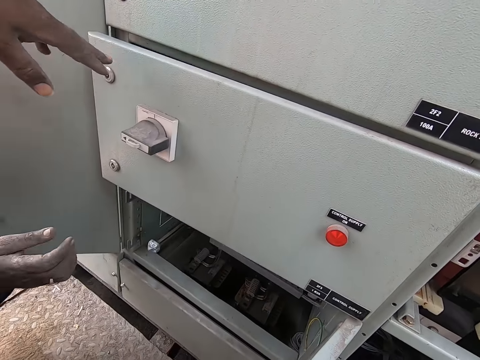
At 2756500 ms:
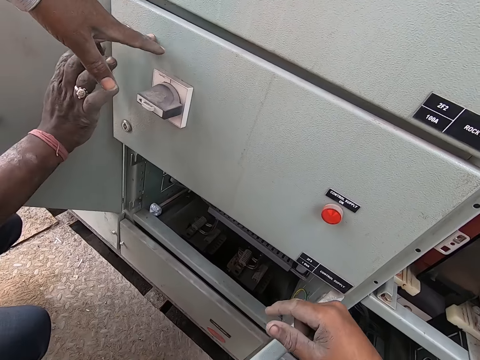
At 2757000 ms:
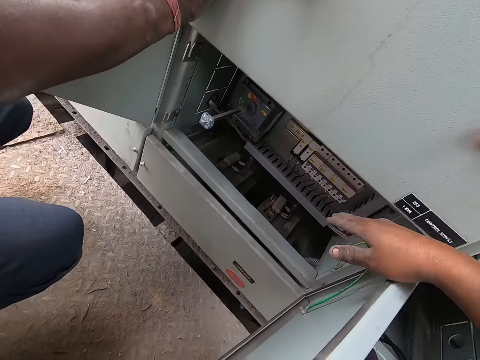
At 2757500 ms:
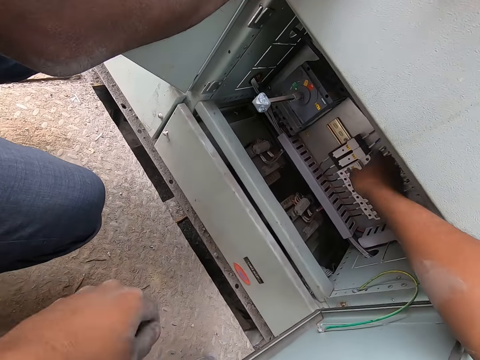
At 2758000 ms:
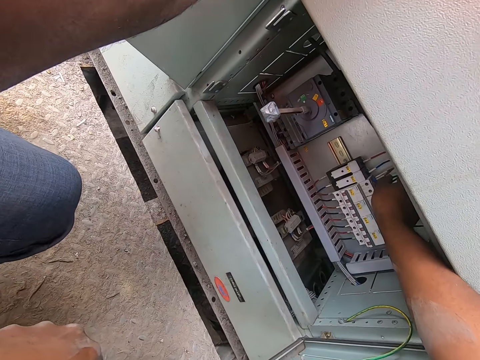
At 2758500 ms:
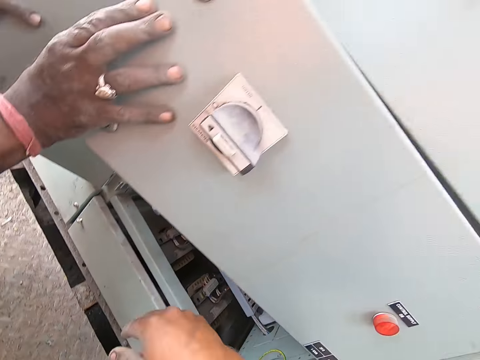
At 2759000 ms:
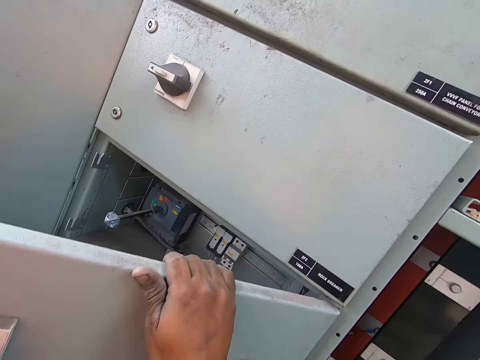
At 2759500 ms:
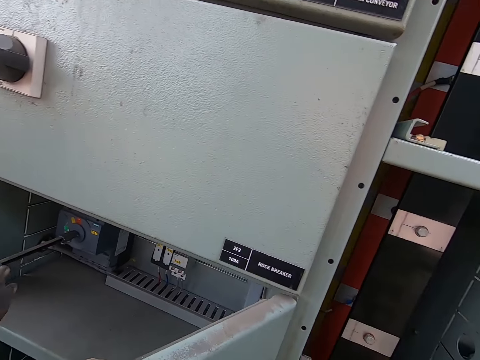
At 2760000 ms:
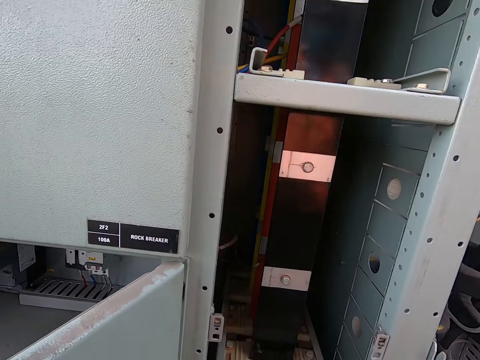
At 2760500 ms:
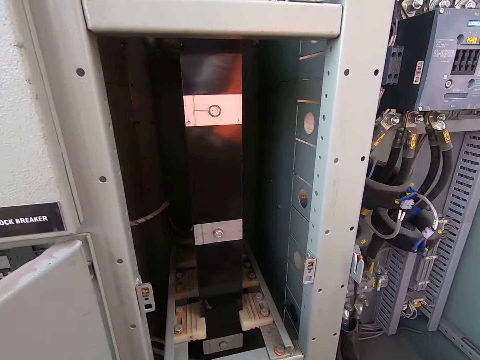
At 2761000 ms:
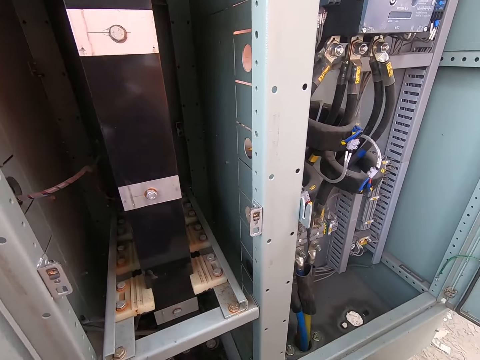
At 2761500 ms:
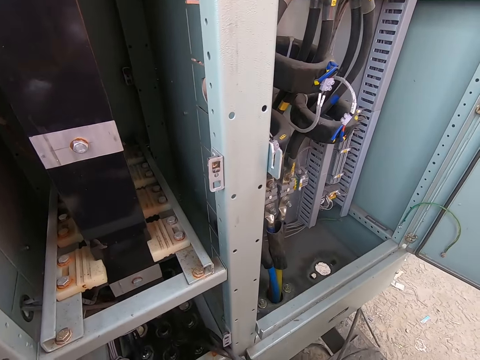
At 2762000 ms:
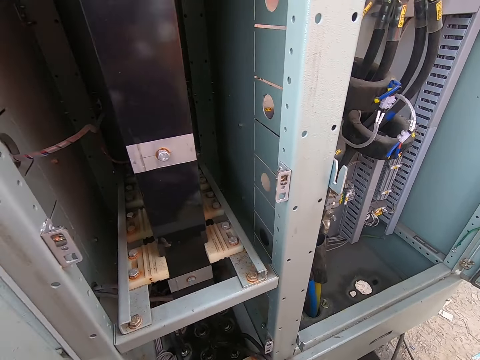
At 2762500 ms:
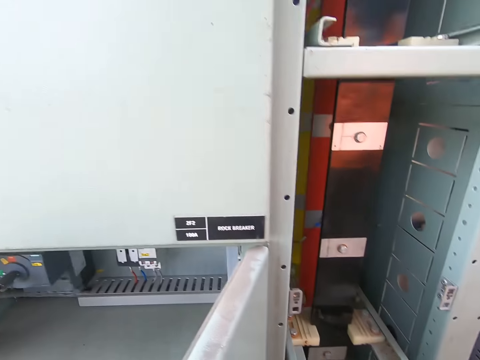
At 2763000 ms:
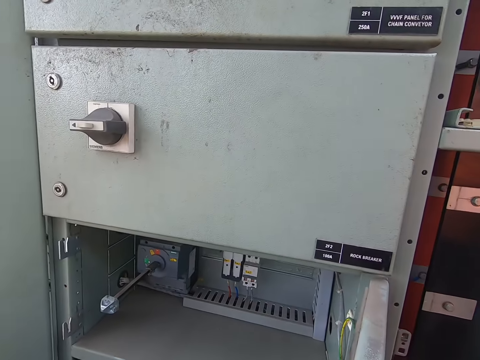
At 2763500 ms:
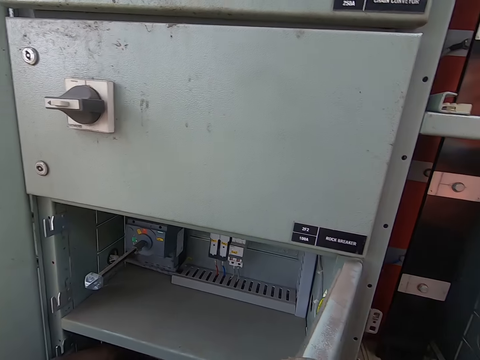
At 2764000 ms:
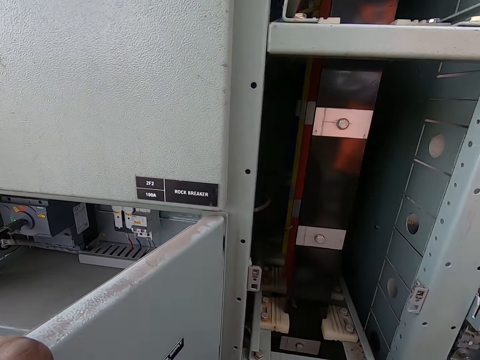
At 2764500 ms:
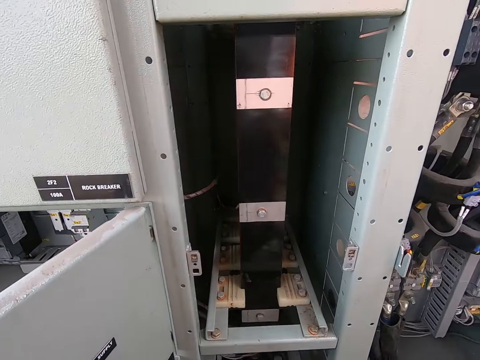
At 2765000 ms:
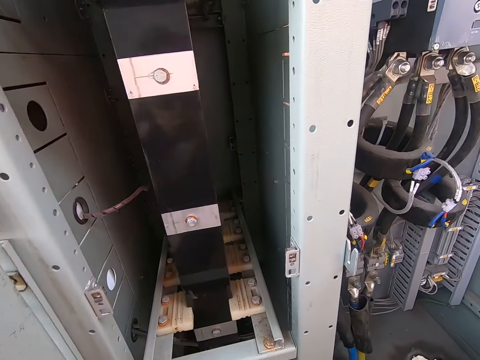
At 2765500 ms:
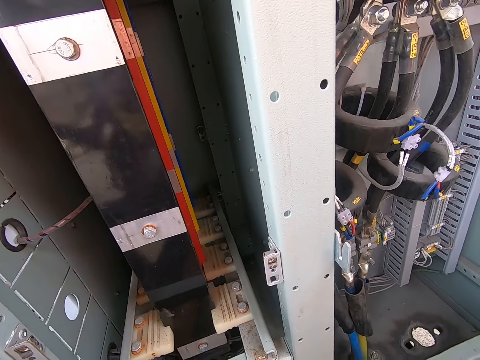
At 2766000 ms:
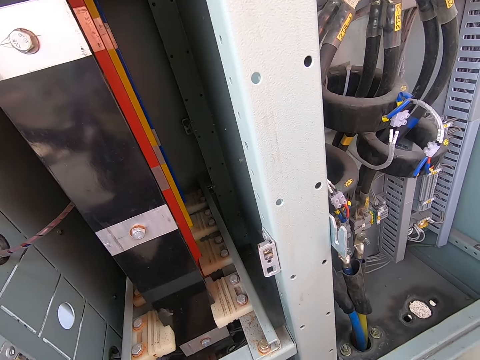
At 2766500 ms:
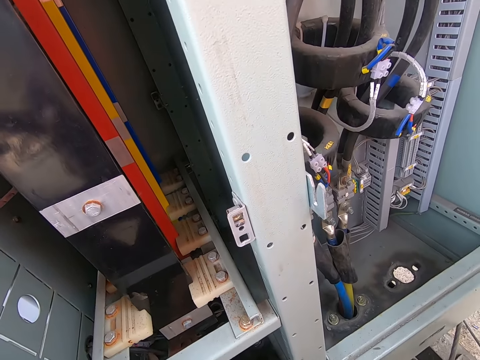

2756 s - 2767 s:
A man closes the power box or drawer on the machine with his right hand. The camera wearer touches the power circuits with his right hand. The man opens the power box with his right hand. The camera wearer holds the power box door with his right hand. The man touches the power circuit with his right hand.

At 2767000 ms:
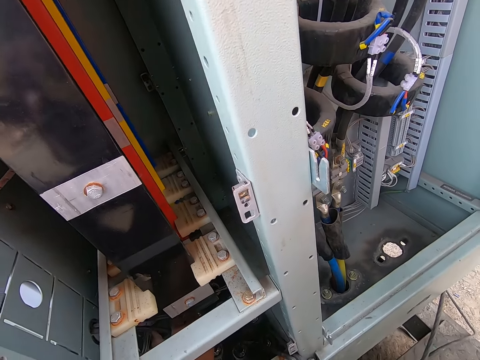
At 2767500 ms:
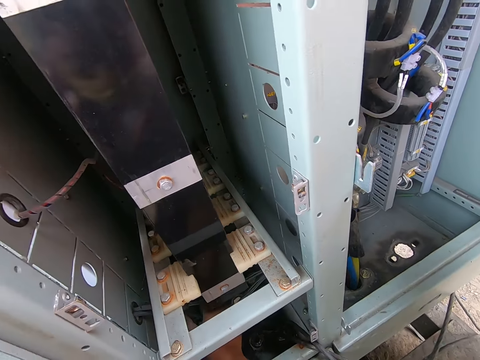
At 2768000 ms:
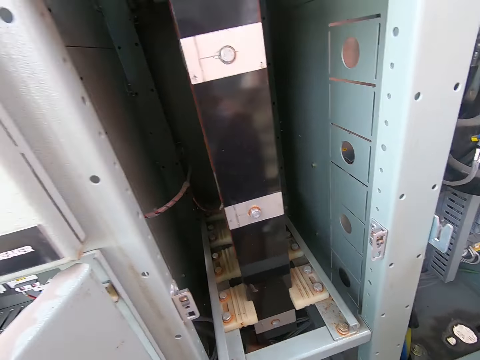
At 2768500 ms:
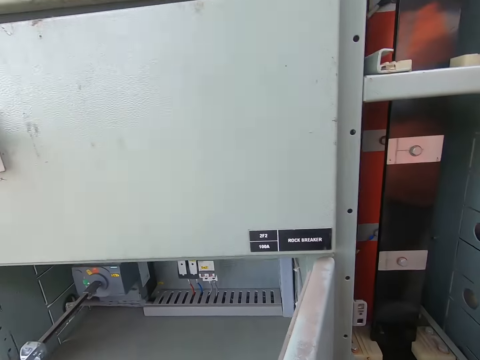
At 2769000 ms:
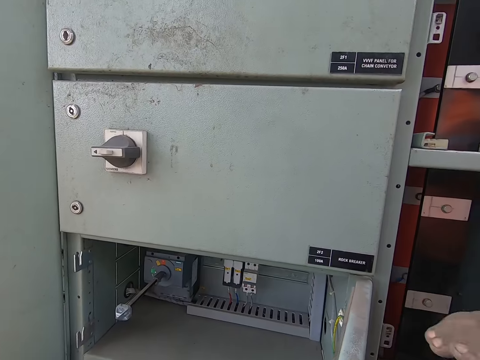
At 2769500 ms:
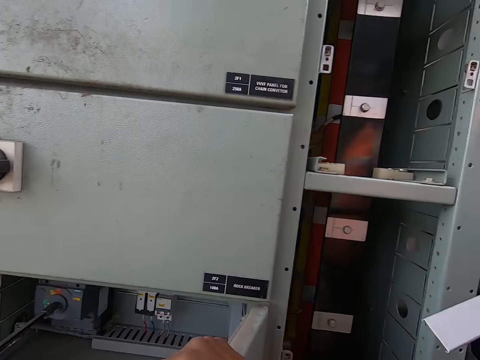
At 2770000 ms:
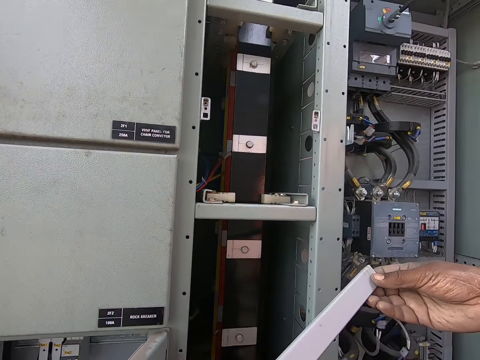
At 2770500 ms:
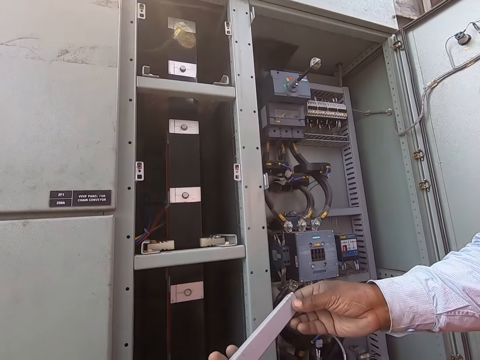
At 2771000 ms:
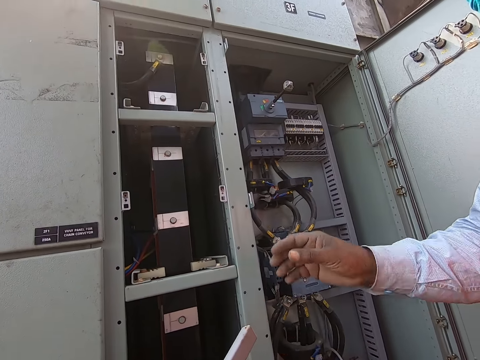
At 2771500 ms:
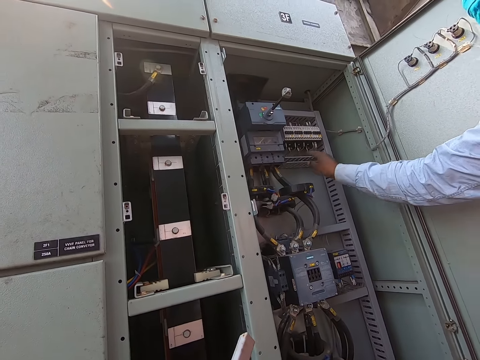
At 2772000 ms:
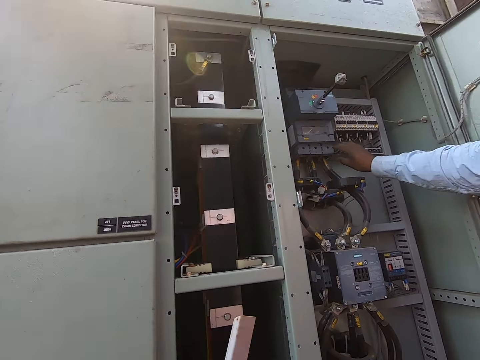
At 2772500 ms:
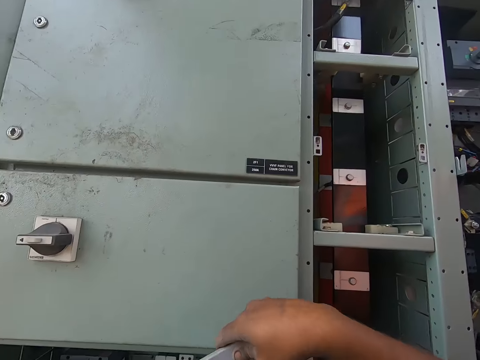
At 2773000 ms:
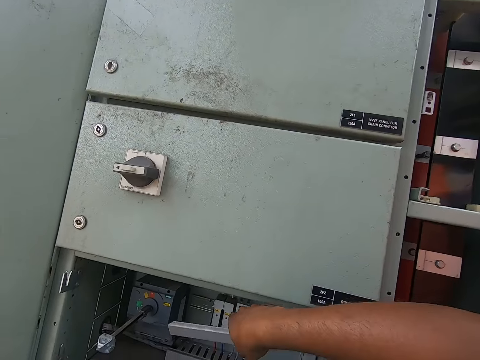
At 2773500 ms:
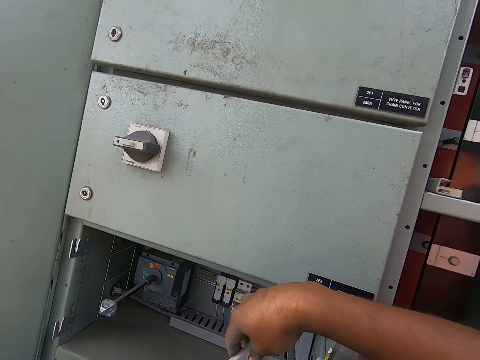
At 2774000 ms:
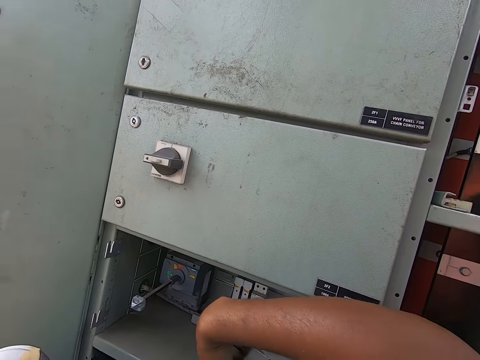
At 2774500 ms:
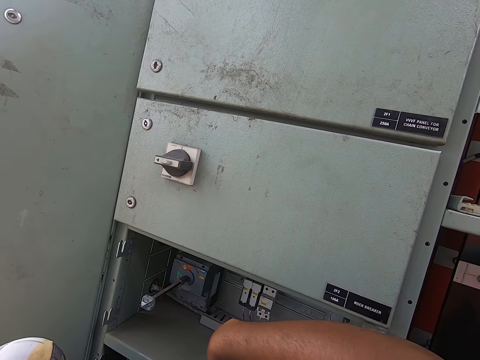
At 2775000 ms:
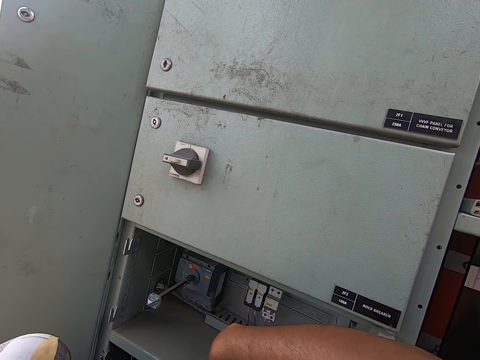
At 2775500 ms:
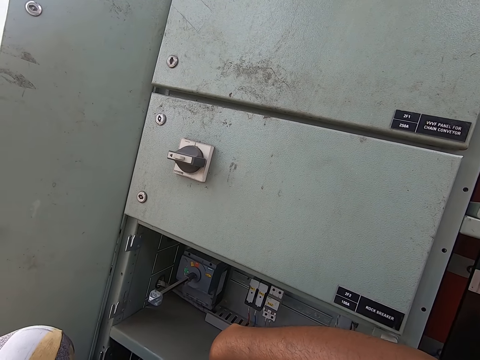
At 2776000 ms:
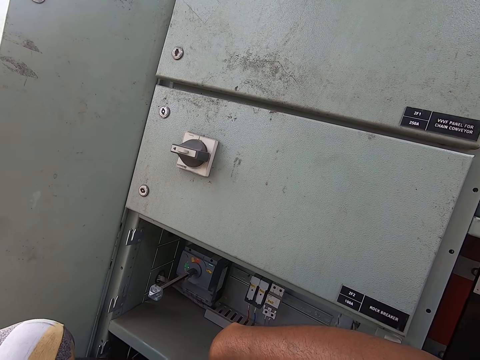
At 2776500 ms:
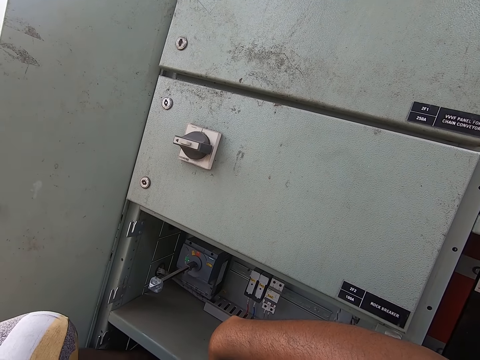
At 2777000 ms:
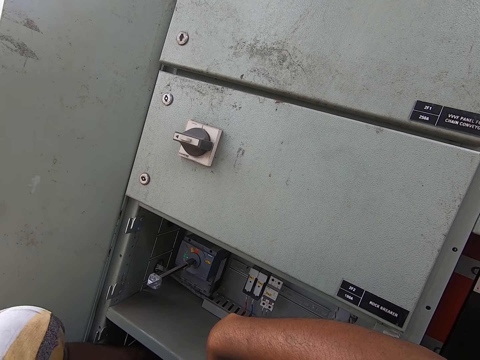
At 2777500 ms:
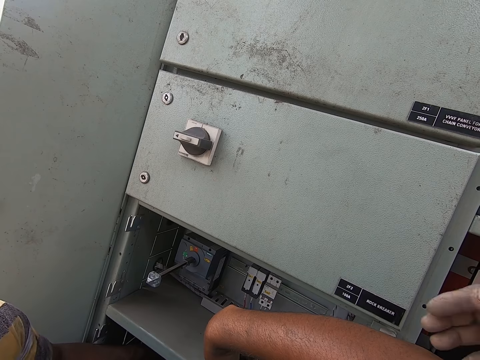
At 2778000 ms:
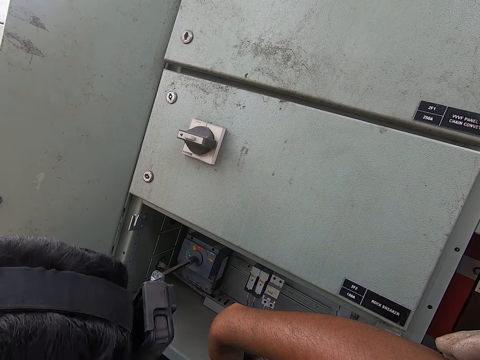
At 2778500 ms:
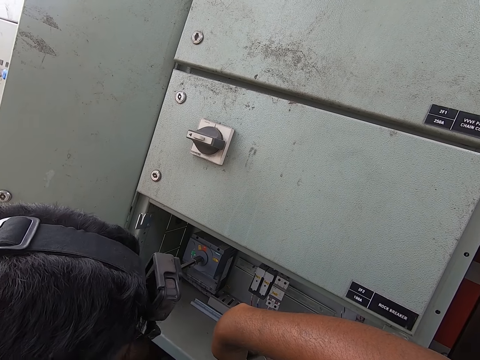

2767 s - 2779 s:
The camera wearer holds the power box door with his right hand. He collects a cable trunking plastic from a man with his right hand. The man checks a power circuit box with his right hand. The camera wearer interacts with another man.

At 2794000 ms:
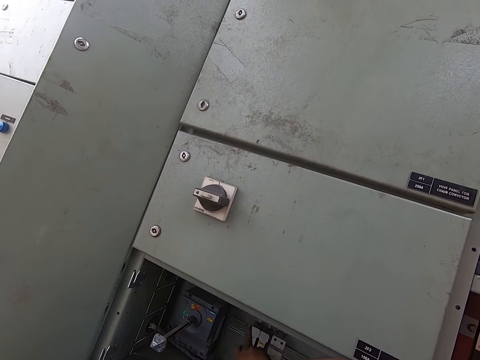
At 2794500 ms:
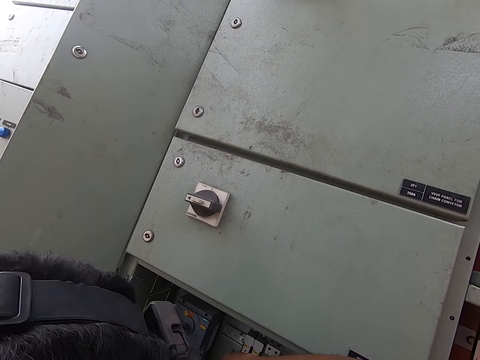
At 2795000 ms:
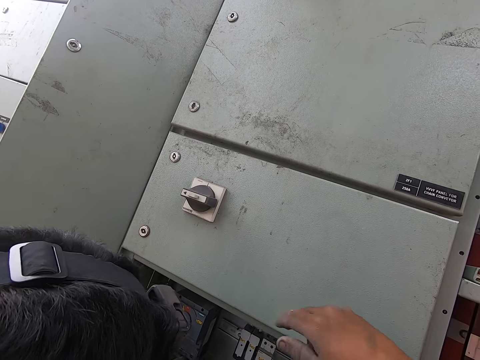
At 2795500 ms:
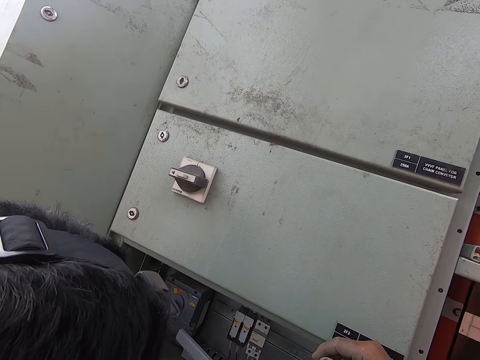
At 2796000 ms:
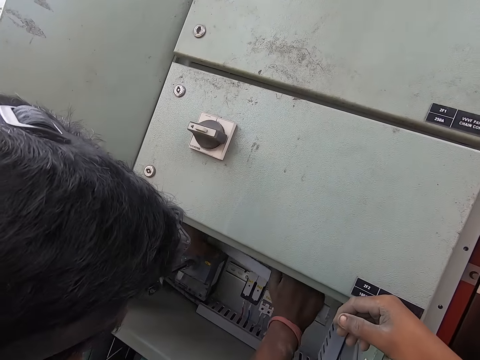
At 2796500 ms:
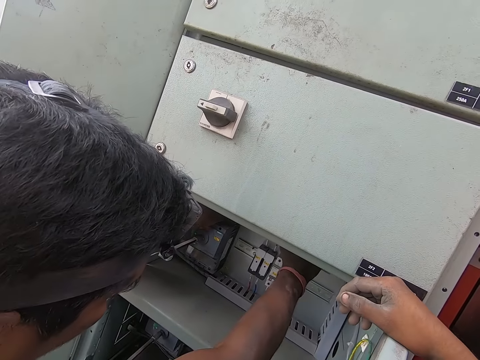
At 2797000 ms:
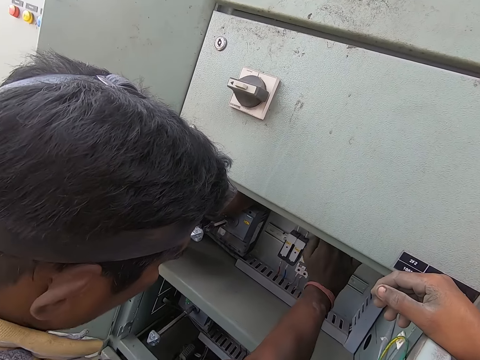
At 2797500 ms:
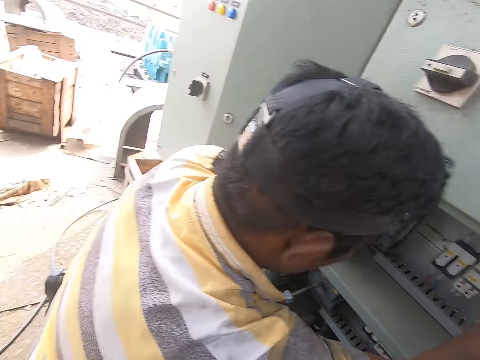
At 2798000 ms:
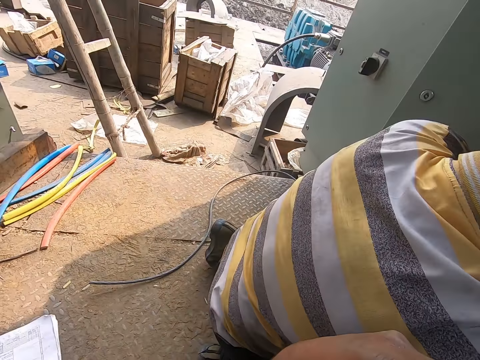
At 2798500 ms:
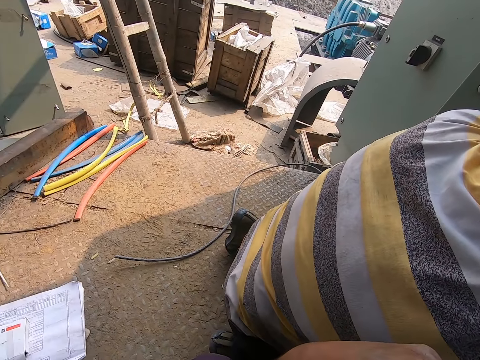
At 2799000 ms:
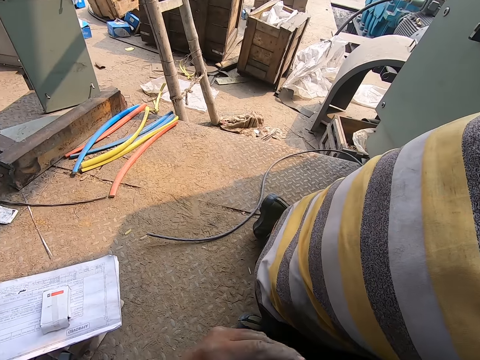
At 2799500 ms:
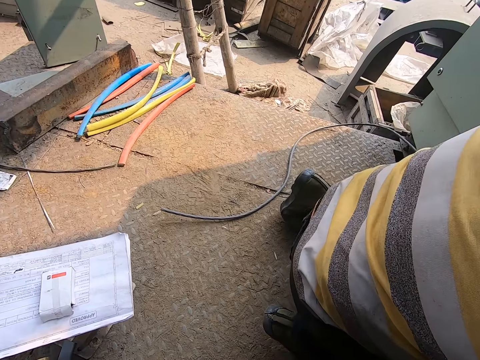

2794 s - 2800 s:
A man fixes the cable trunking plastic to the power circuit with his hands. The man puts a metal rod in the machine.
